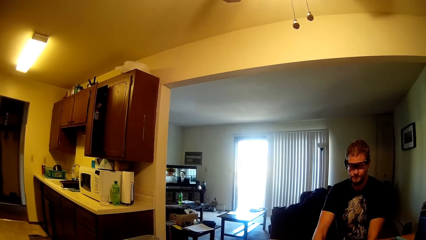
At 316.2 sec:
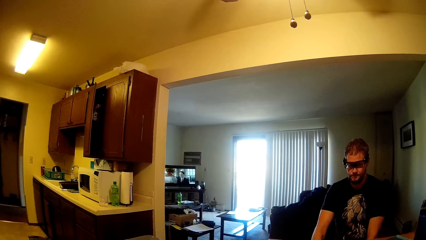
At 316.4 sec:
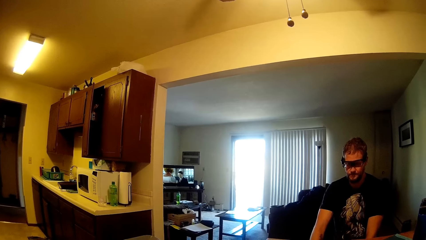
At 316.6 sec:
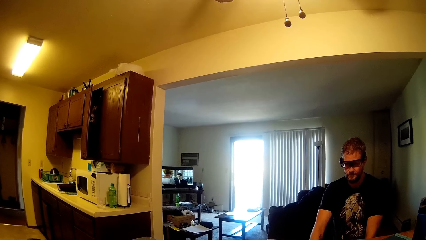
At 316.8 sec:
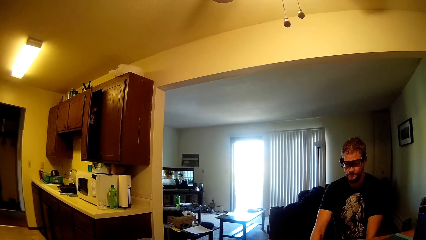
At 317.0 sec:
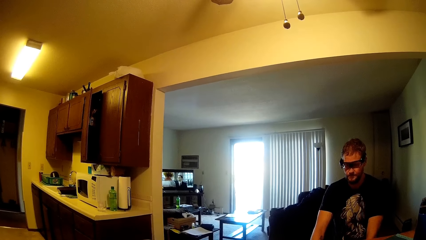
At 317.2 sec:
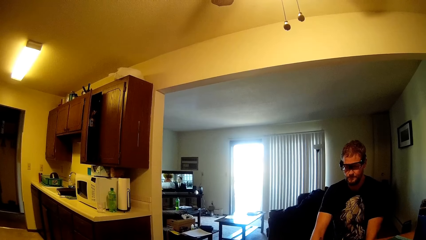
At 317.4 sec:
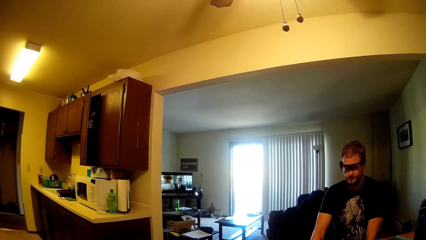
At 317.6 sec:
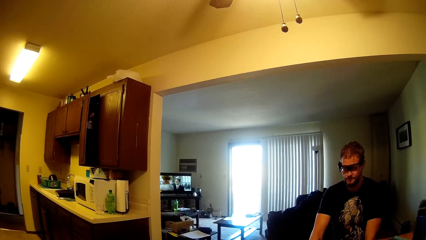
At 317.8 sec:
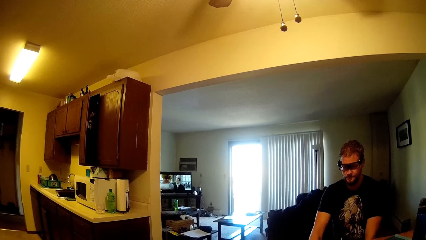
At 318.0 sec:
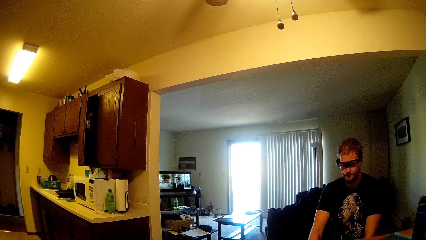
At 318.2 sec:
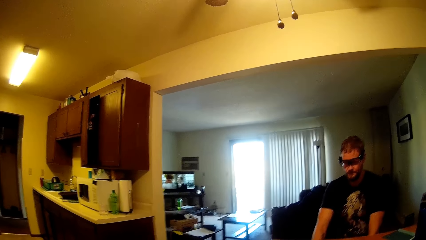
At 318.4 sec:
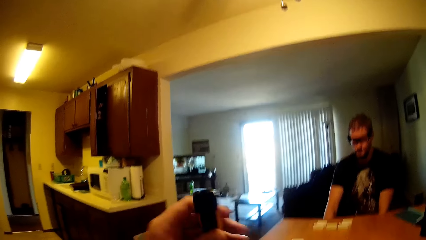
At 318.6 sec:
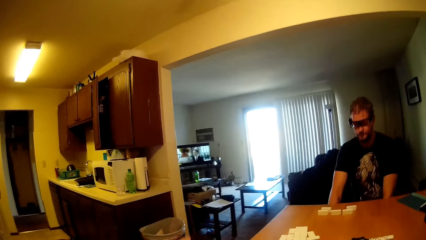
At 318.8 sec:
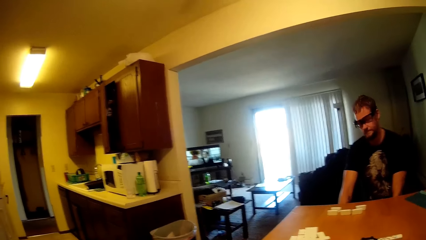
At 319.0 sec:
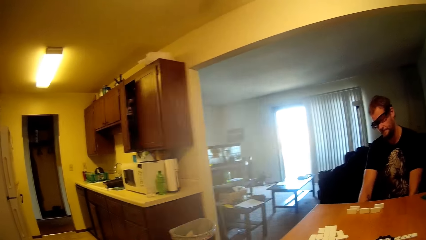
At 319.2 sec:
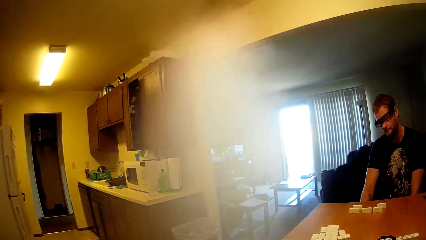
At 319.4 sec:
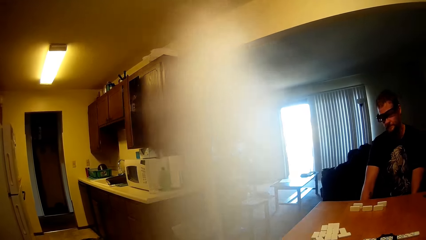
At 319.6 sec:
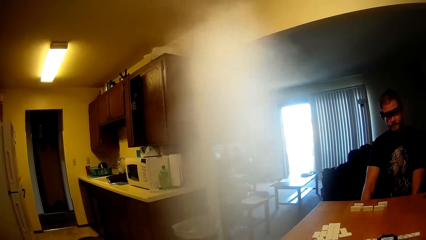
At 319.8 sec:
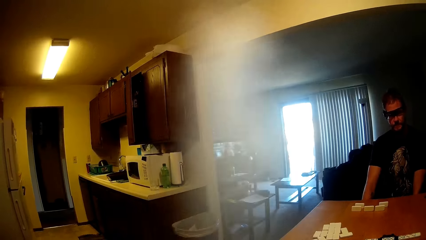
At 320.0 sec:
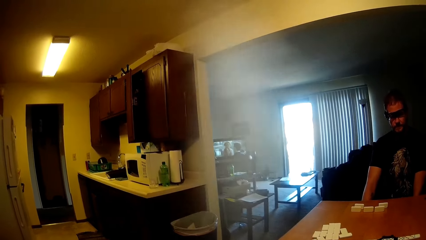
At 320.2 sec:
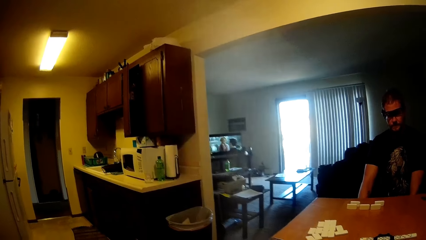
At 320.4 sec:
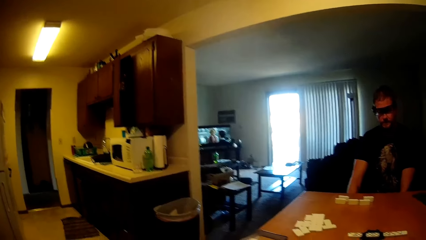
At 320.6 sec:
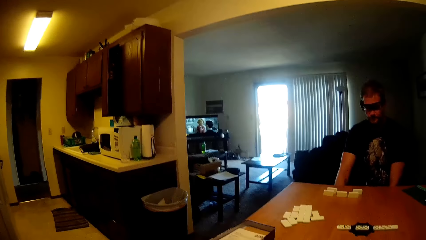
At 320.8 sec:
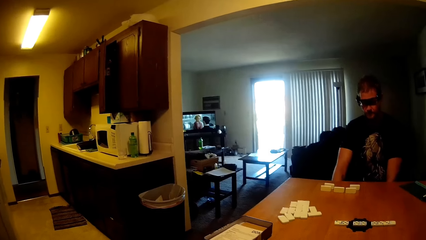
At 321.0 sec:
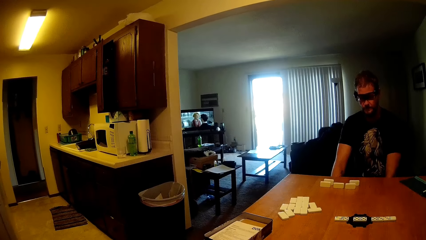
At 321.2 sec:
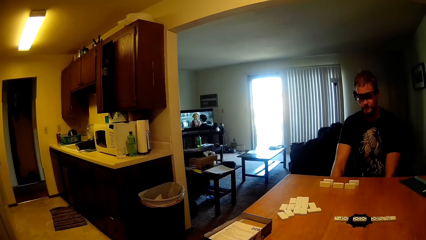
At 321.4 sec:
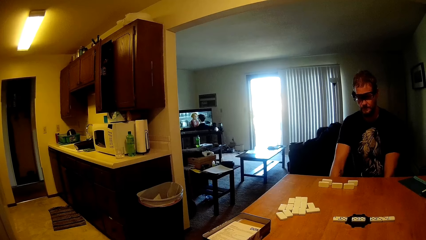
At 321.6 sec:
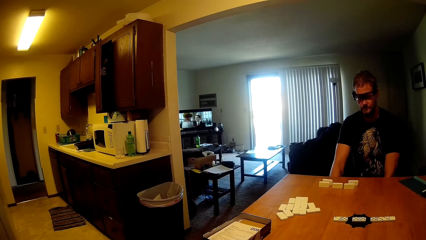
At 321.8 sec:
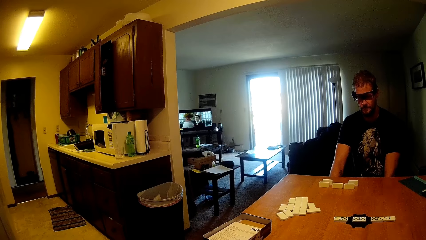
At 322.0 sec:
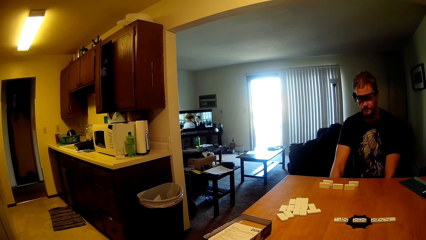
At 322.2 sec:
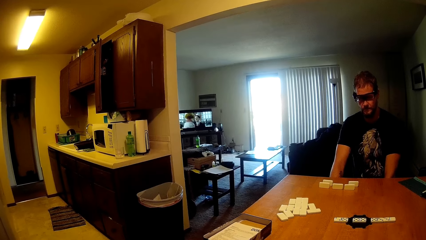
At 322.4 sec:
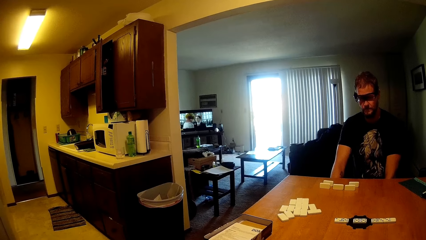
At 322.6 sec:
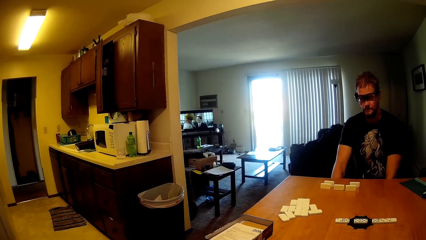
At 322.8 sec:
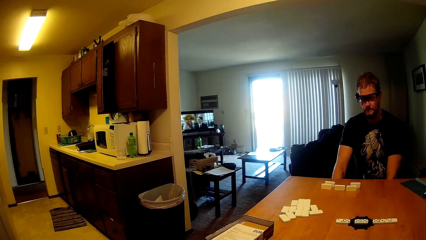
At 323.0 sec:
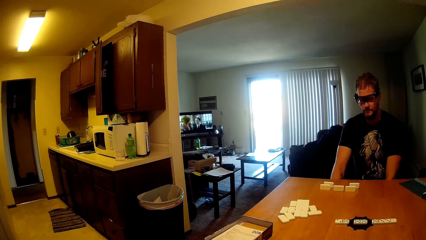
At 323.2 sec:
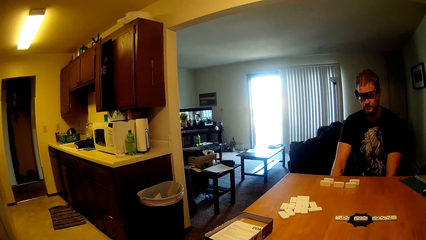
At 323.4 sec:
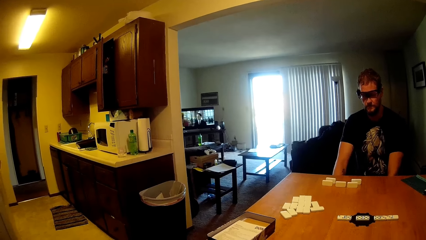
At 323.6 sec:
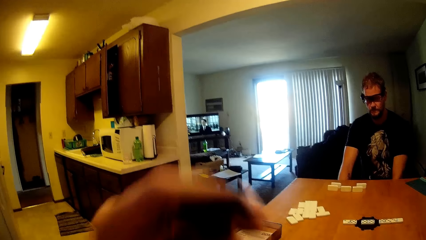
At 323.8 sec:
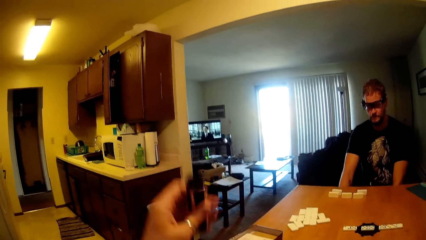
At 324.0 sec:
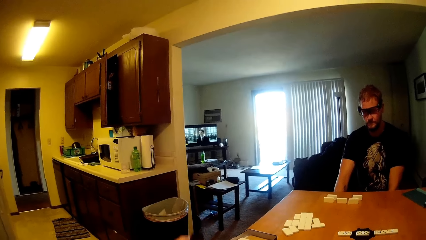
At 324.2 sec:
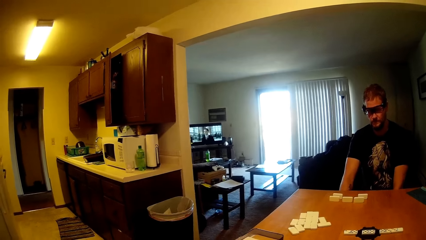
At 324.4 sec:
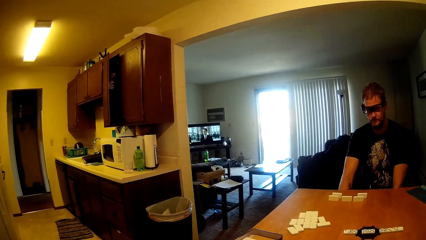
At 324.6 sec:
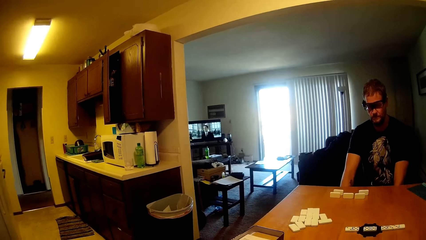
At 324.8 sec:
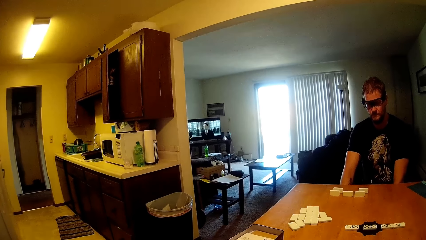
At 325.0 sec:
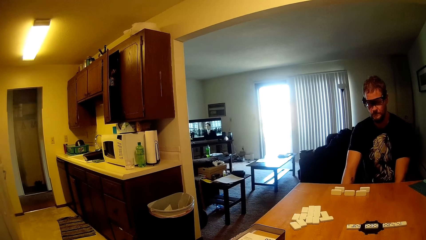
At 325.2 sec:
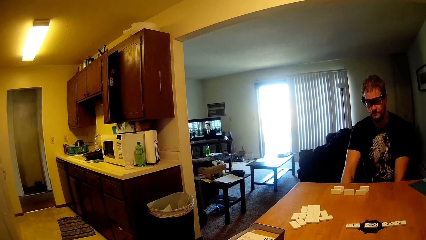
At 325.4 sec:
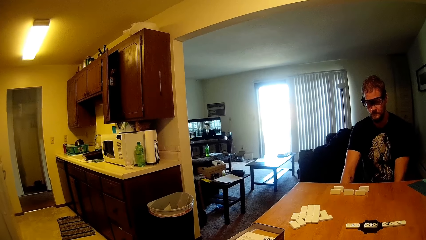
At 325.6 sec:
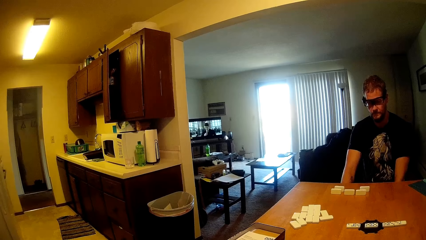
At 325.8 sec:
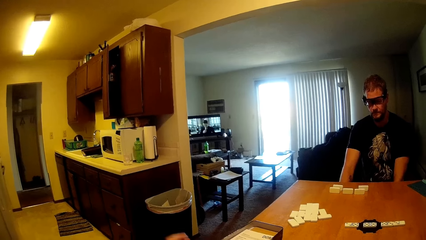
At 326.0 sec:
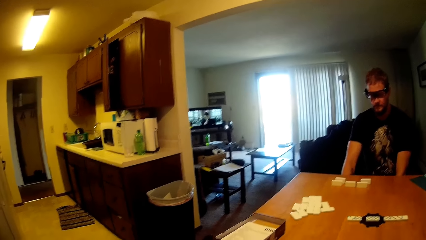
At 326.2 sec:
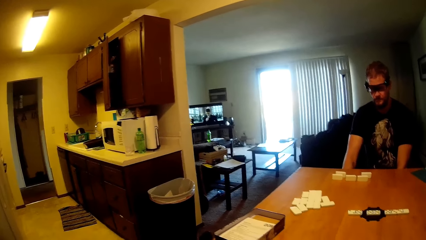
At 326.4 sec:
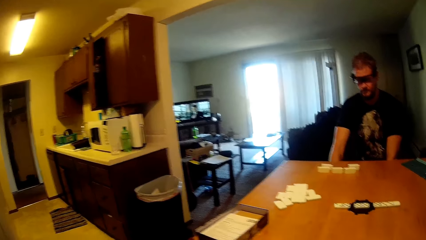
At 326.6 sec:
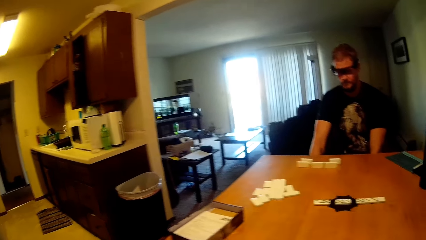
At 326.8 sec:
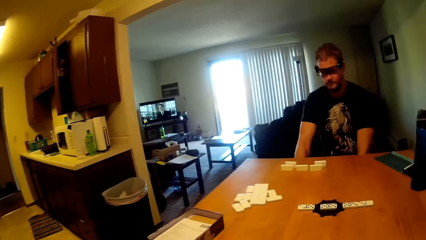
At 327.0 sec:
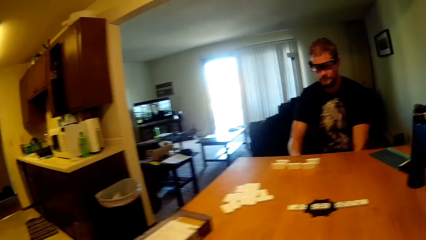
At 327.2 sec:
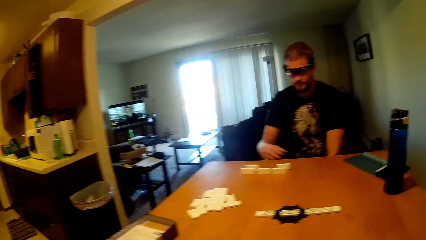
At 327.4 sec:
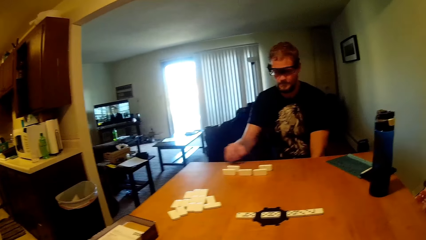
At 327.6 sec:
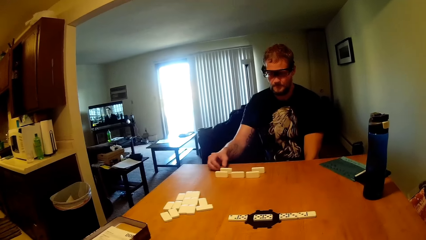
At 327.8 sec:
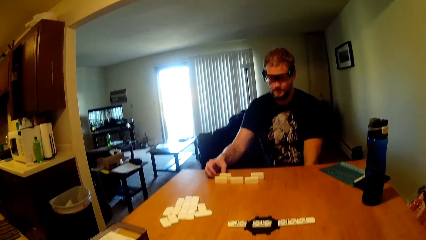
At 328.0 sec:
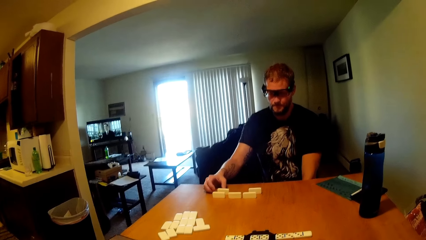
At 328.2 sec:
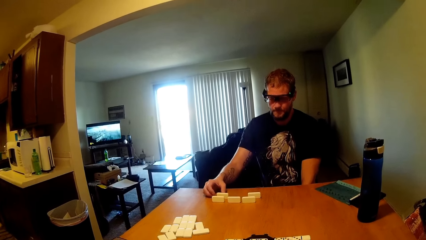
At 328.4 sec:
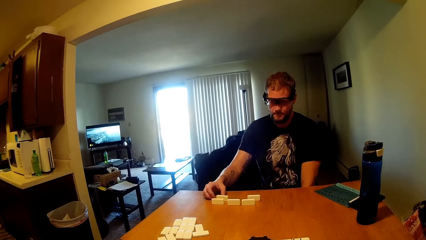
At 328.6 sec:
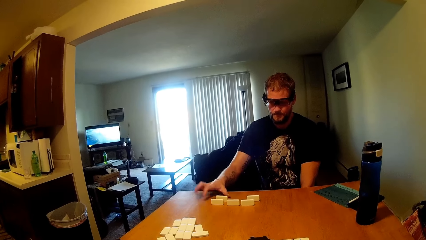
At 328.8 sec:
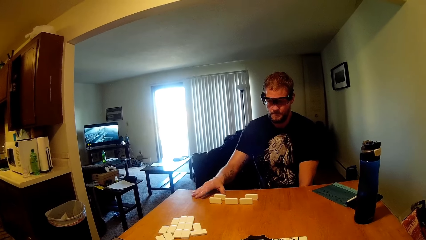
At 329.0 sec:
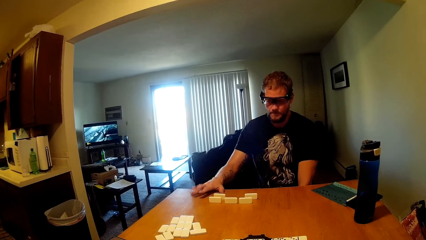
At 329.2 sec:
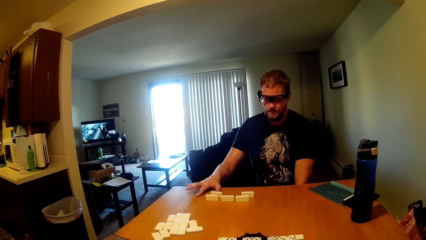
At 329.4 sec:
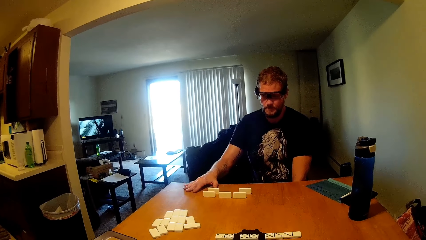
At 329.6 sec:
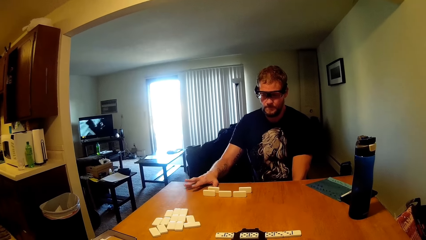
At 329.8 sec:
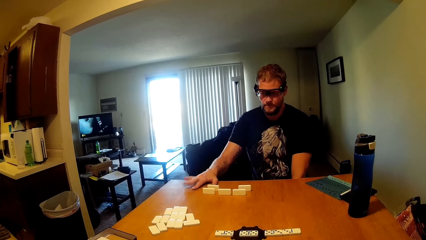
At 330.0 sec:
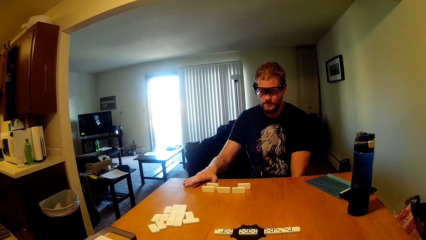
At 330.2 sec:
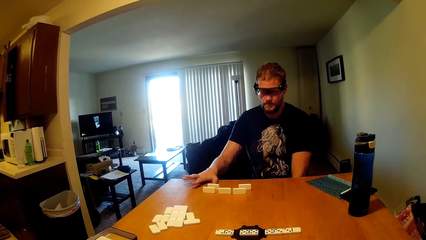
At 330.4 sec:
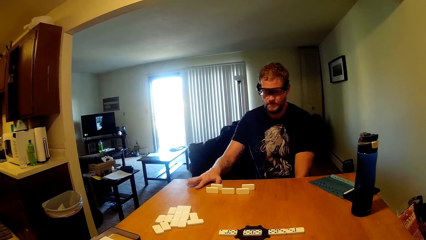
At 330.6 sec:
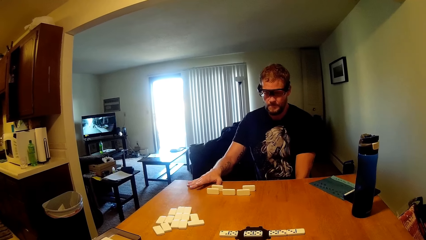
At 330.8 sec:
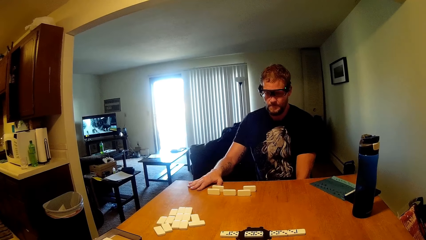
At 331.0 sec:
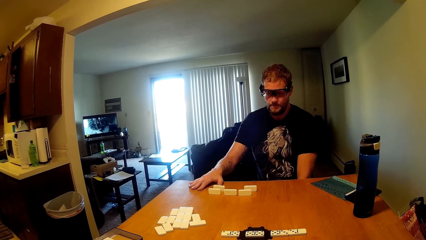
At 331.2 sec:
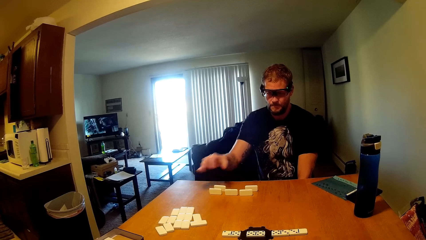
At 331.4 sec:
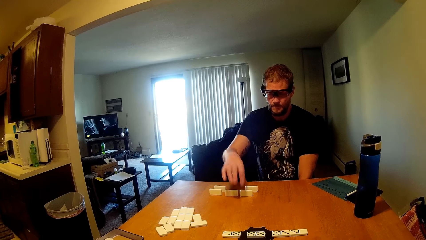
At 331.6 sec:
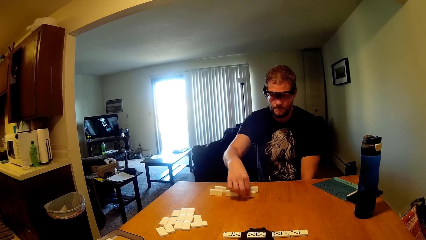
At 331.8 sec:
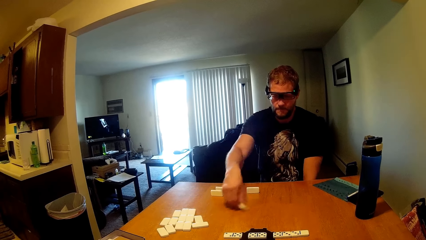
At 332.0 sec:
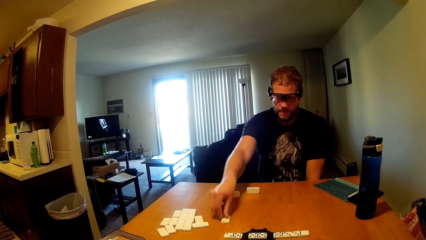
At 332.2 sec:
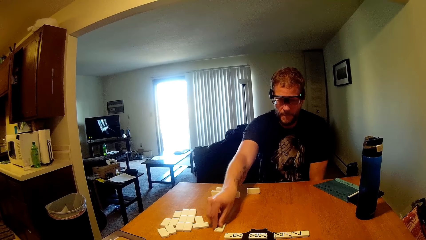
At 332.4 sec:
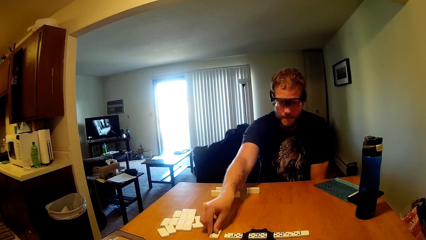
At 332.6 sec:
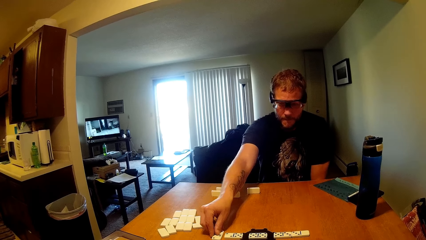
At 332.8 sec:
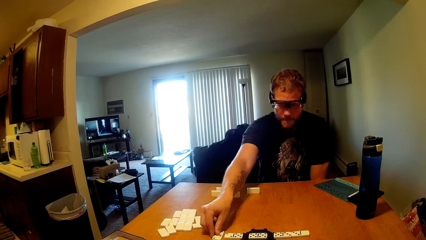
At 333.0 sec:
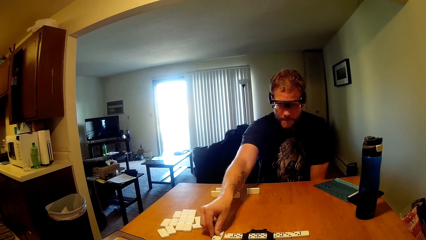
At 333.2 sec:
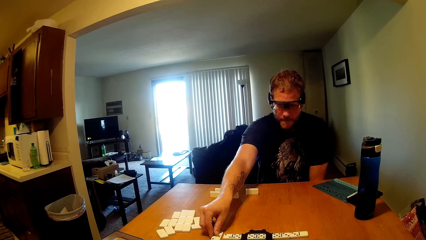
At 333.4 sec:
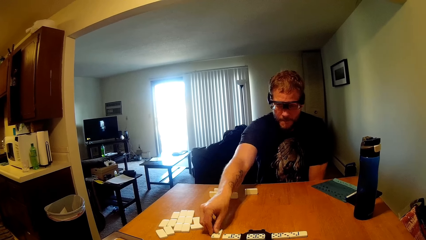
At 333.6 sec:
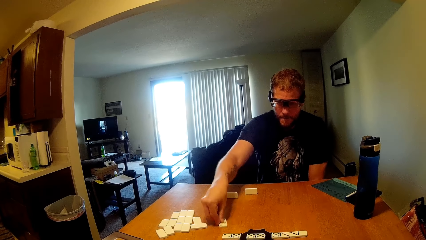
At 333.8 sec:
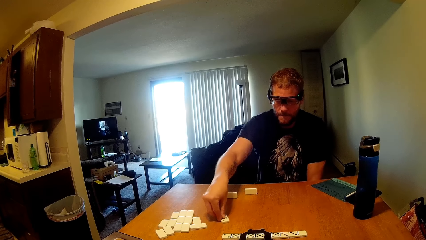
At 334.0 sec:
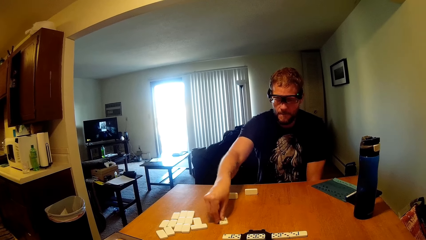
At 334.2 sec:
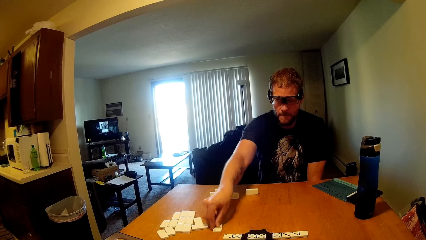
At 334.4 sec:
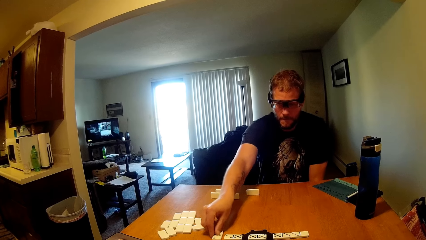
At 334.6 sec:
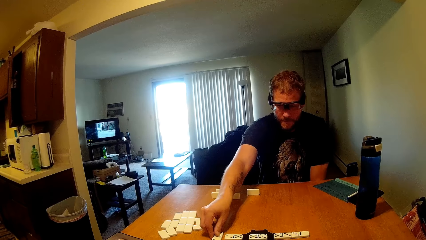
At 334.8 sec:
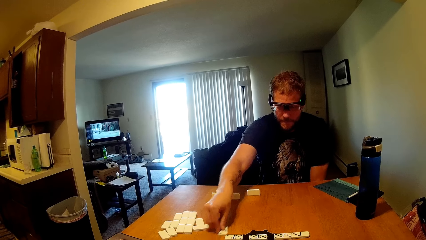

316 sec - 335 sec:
The camera wearer moves the bubbler away. They move the bubbler away again. They move a hand. A man moves a hand to the table and touches the scrabbles. He moves fingers and taps the table. He holds a game piece, moves a scrabble on the table, and drops the game piece.
